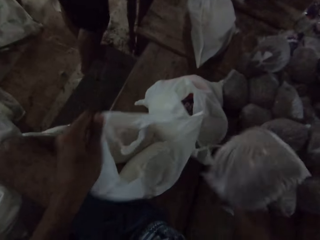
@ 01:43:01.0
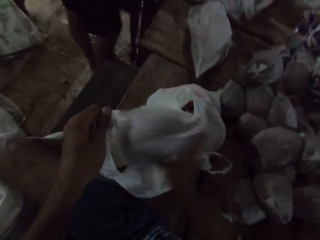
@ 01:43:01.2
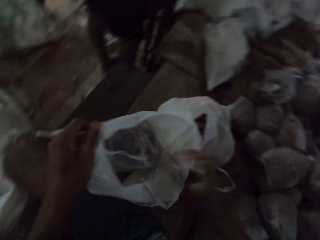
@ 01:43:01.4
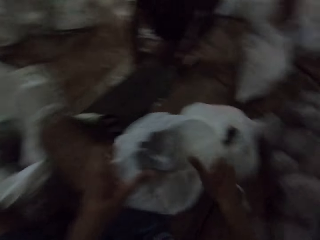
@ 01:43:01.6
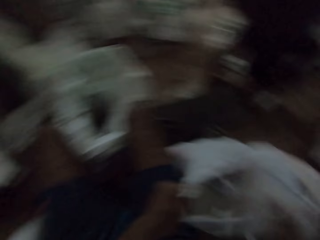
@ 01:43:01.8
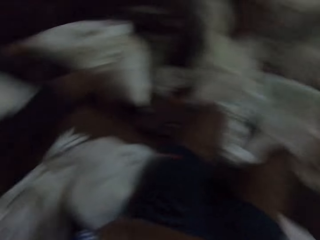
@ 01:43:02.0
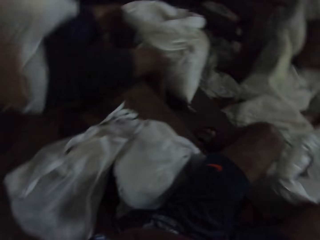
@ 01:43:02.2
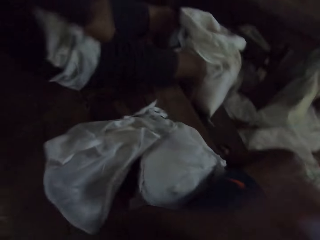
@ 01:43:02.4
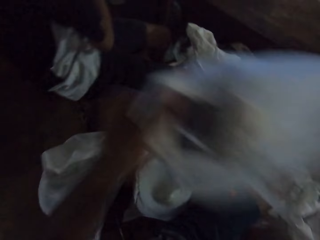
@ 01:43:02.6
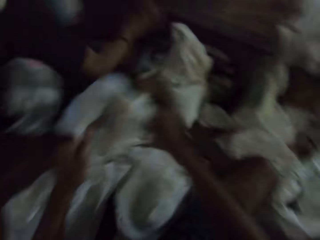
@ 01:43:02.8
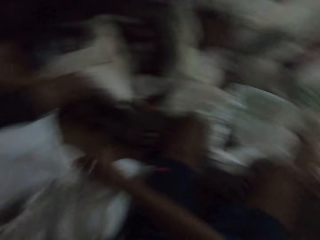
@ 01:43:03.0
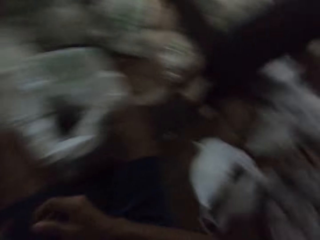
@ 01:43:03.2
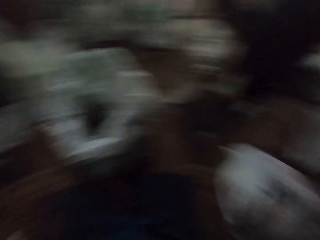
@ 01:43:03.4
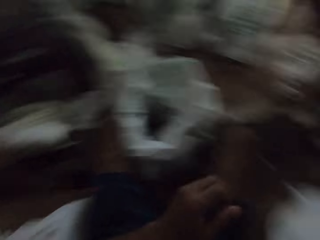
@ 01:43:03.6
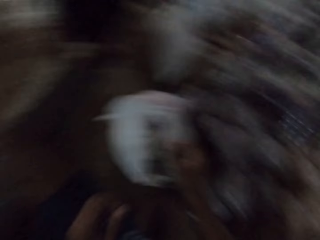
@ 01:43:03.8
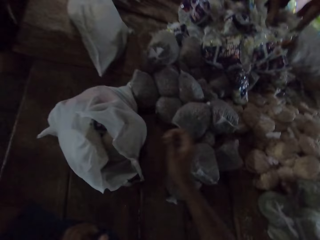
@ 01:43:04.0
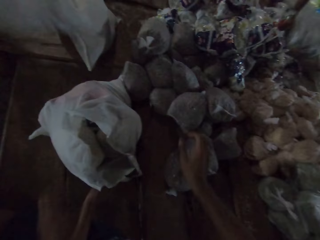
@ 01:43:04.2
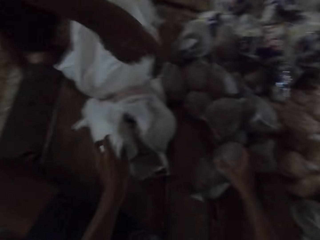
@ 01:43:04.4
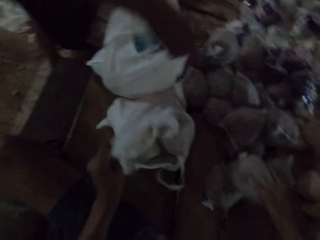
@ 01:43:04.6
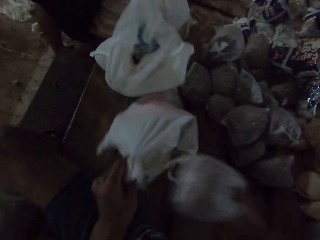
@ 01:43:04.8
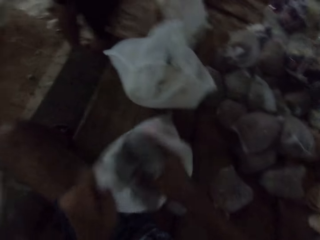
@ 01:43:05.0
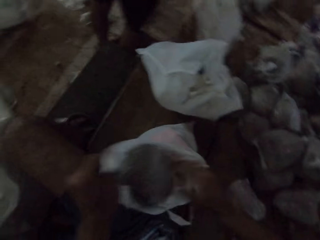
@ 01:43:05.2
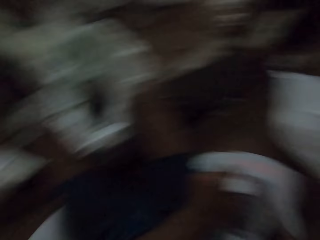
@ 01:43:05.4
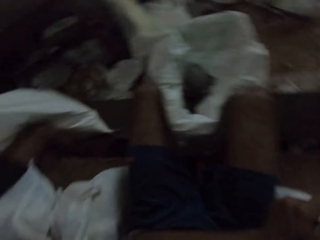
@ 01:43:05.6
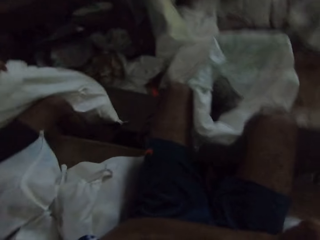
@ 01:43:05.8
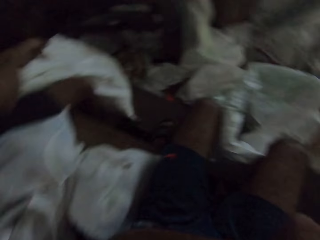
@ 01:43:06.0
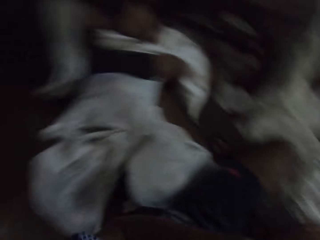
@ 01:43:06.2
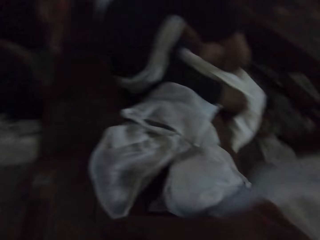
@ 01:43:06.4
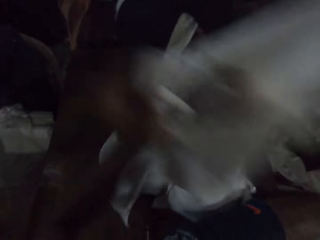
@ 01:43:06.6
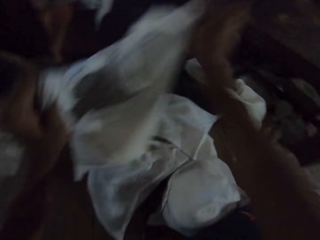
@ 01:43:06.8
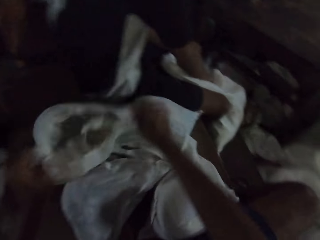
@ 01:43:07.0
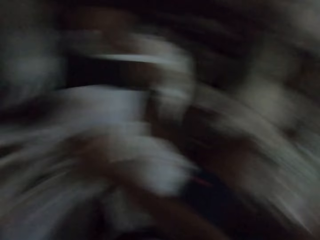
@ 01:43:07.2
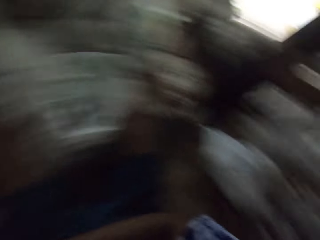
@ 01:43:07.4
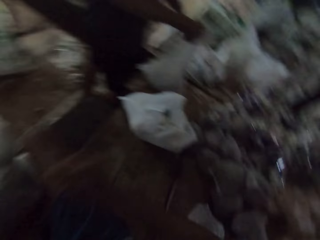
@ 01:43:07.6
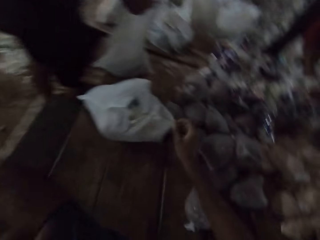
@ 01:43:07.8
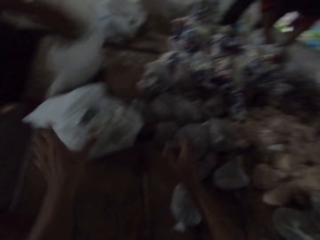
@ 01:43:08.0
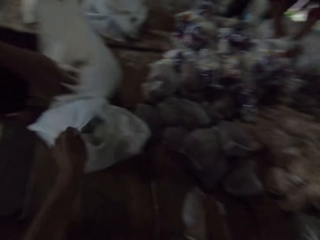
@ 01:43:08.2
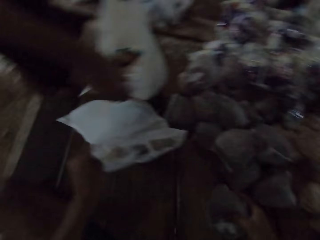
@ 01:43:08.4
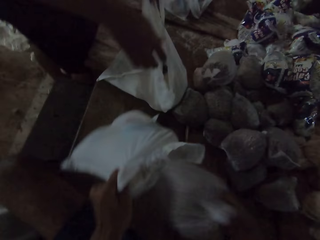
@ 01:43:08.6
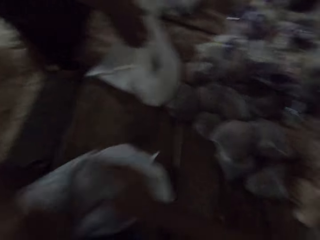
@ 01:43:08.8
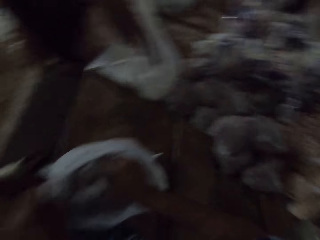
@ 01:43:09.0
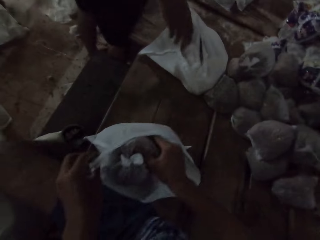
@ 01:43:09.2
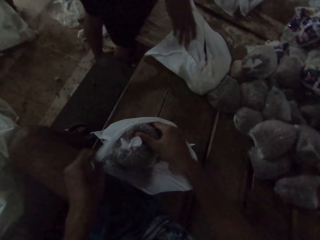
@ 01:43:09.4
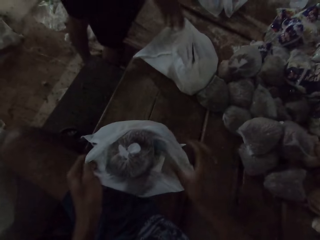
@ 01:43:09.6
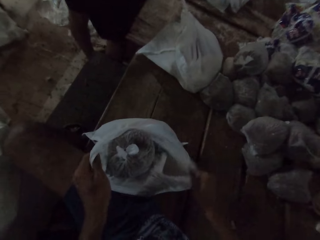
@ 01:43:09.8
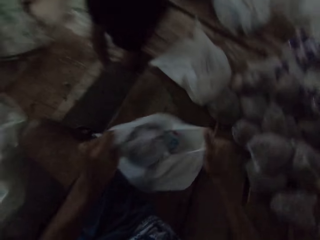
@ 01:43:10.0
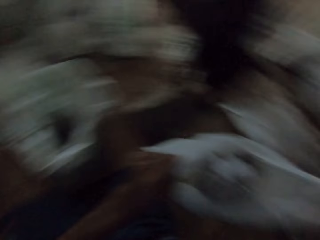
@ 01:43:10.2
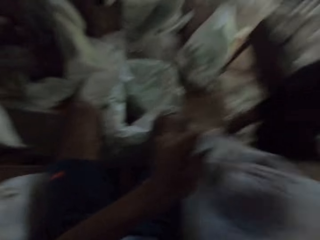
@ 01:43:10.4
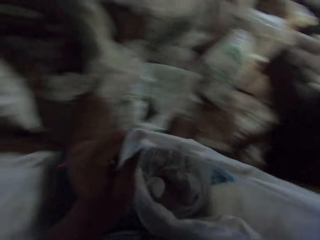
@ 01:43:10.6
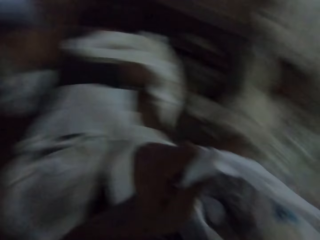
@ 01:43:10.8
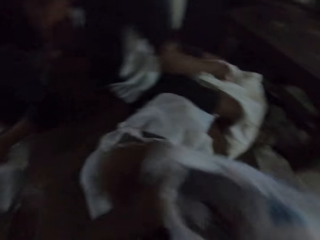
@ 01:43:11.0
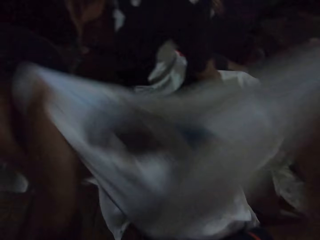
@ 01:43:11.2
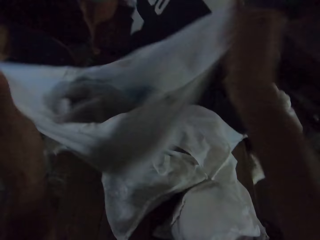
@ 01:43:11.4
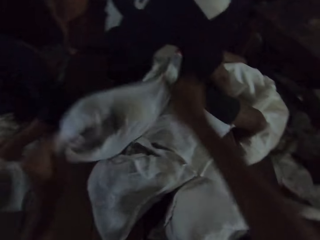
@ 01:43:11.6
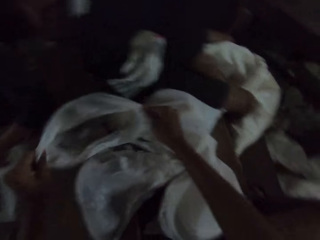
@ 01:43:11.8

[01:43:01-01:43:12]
The camera wearer picks a bag of sand from the table with his right hand. He drops the bag of sand into the plastic bag on the table with his right hand. He picks the plastic bag from the table with both hands. He drops the plastic bag on the table with both hands. A man drops a plastic bag on the table with both hands. The camera wearer holds a plastic bag on the table with his left hand. He picks a bag of sand from the table with his right hand. He drops the bag of sand into the plastic bag on the table with his right hand. He picks the plastic bag from the table with both hands. Another man holds the sack with both hands. The camera wearer drops the plastic bag on the table with both hands. He moves a plastic bag on the table with his left hand. The first man drops a plastic bag on the table with both hands. The camera wearer picks a bag of sand from the table with his right hand. He drops the bag of sand into the plastic bag on the table with his right hand. He picks the plastic bag from the table with both hands.

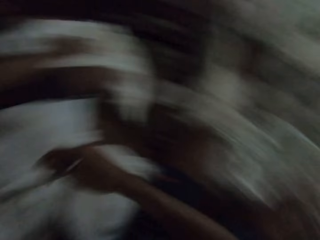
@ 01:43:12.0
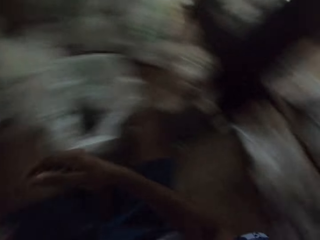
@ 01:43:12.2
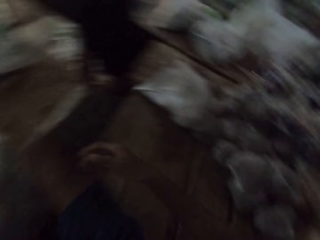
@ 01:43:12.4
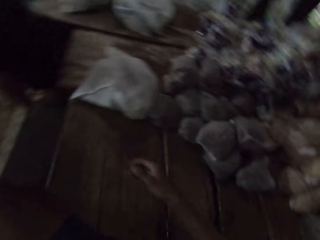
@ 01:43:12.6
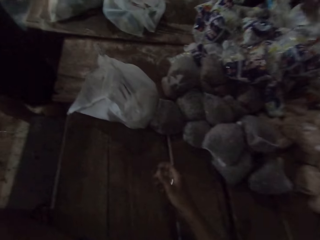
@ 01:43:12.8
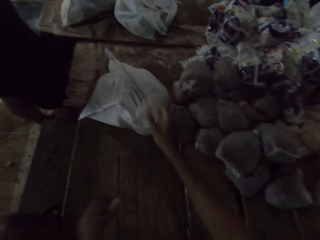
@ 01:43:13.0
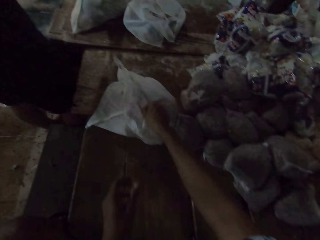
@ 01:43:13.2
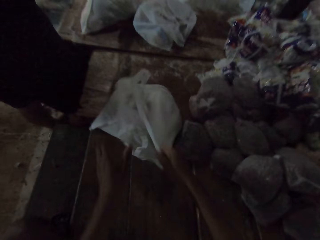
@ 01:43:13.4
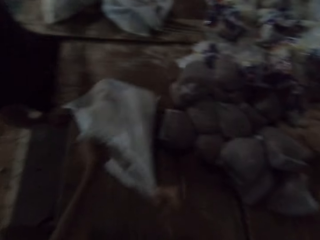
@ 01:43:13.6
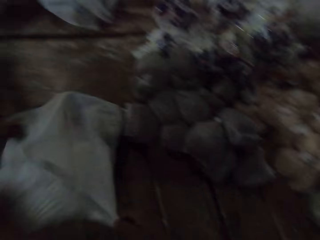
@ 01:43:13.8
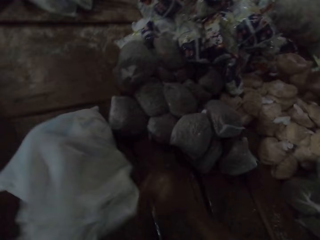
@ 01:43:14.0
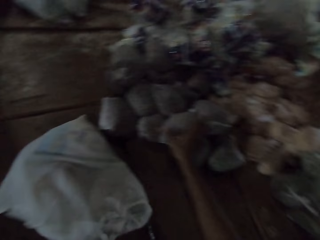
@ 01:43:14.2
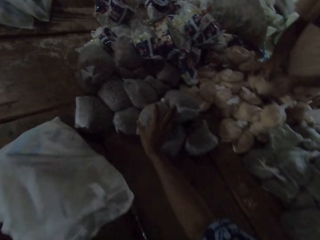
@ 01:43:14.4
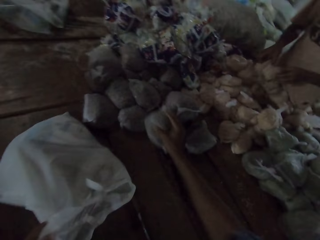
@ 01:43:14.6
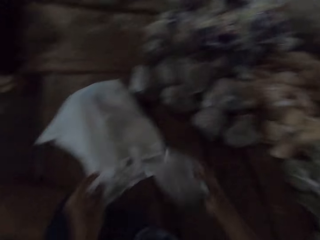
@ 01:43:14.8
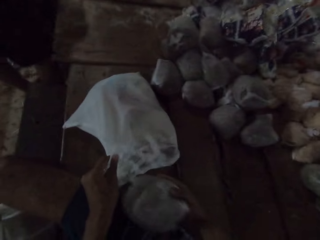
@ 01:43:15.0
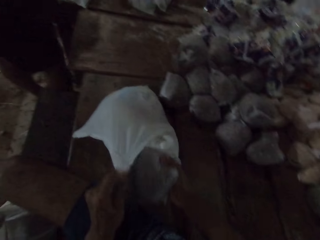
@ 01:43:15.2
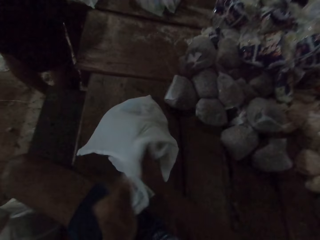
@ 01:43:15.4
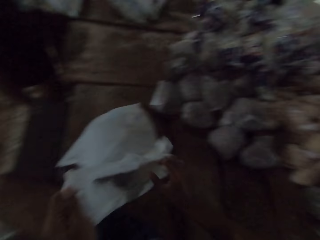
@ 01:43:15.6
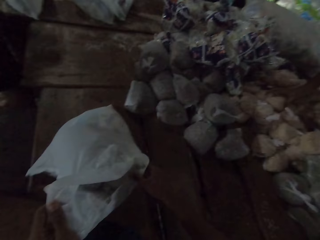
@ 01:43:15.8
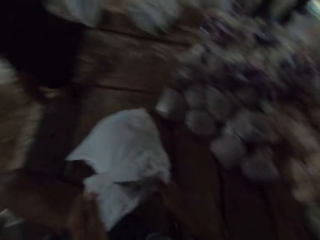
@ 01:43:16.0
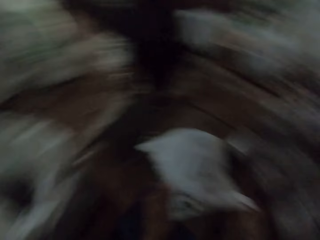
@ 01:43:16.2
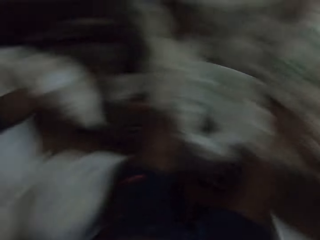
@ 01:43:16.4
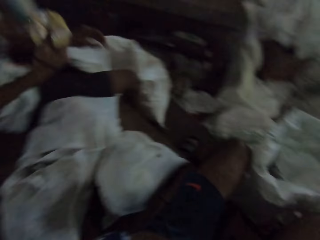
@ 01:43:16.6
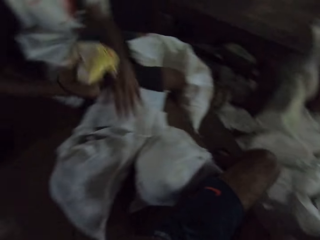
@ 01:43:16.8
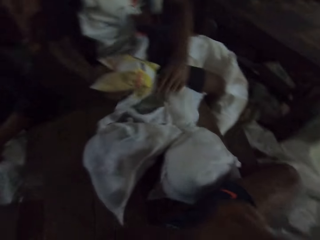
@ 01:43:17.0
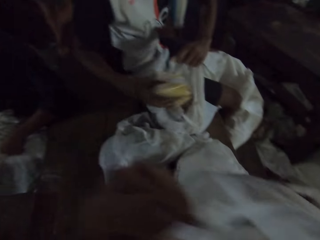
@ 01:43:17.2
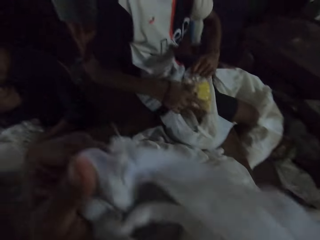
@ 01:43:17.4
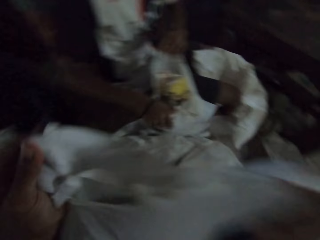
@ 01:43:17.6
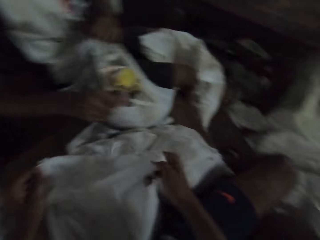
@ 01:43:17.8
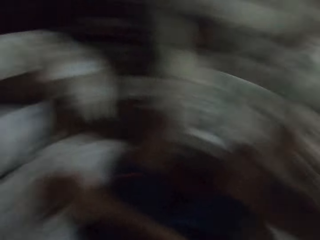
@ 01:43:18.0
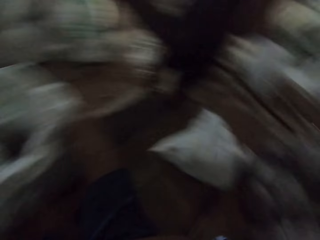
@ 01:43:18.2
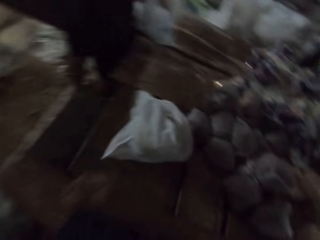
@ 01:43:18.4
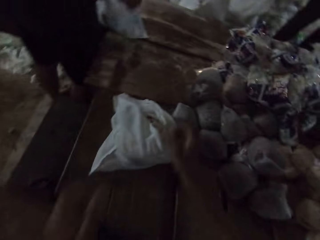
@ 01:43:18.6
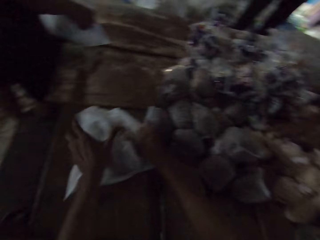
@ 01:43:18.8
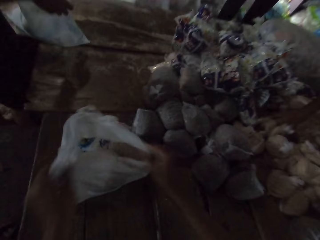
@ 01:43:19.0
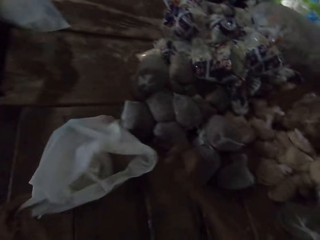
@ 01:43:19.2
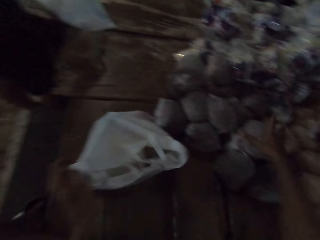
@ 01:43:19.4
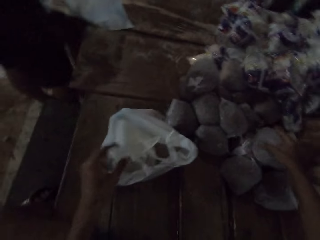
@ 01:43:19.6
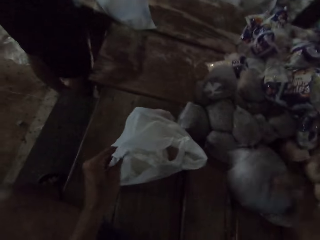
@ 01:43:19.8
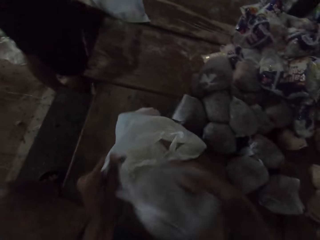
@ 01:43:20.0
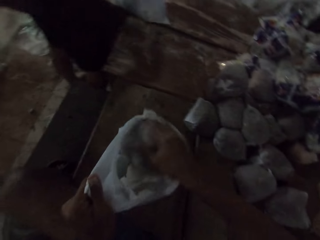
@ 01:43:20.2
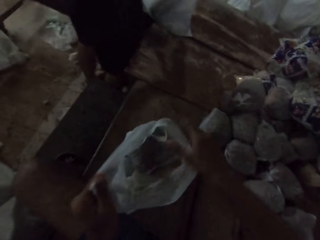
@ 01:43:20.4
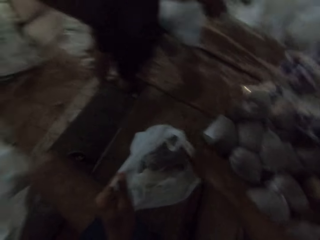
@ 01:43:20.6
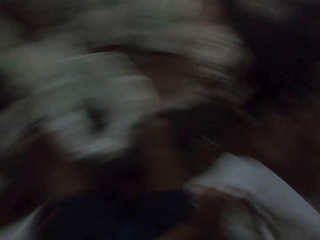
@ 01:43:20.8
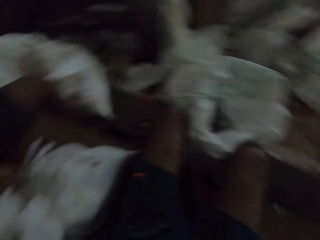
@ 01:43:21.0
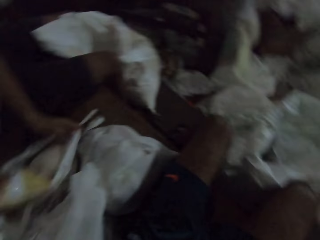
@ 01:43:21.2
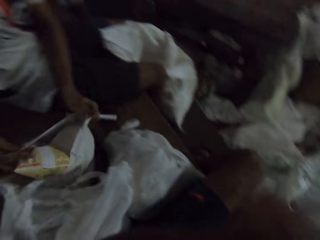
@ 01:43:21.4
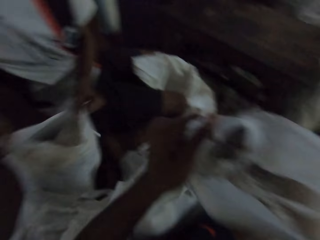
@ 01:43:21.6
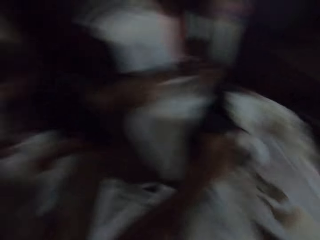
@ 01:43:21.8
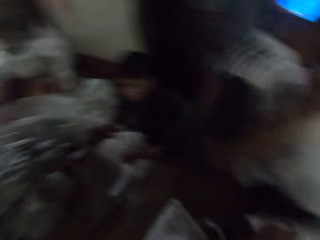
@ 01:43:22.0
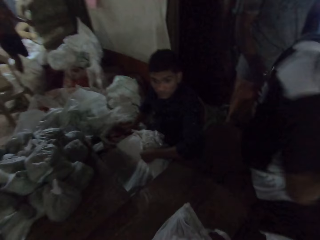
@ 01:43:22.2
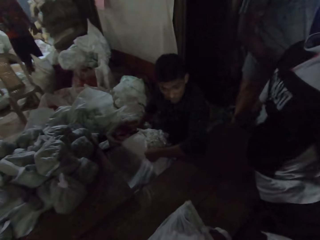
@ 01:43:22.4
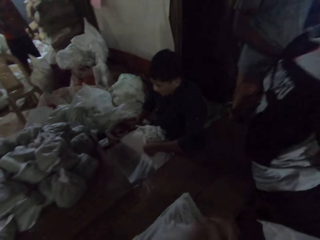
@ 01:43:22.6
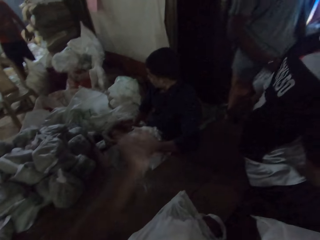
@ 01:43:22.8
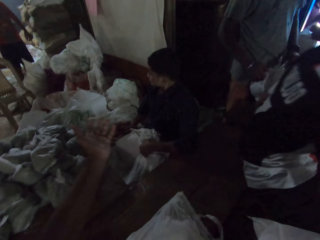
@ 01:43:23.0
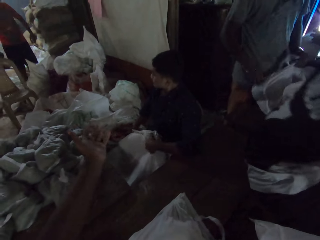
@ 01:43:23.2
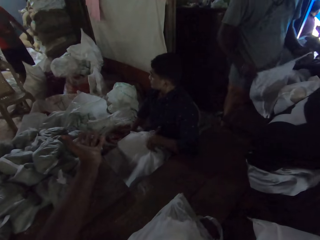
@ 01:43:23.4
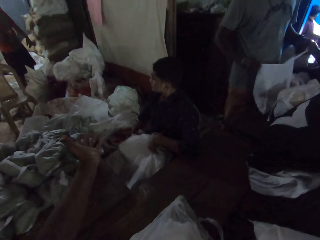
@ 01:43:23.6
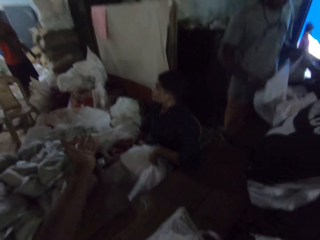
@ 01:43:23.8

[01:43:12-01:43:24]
The camera wearer drops the plastic bag on the table with both hands. He moves a plastic bag on the table with both hands. He picks a bag of sand from the table with his right hand. He drops the bag of sand into the plastic bag on the table with his right hand. He picks the plastic bag from the table with both hands. A man holds a bag of chips in his right hand. The man opens the plastic bag with his left hand and drops the bag of chips into the plastic bag with his right hand. The camera wearer drops the plastic bag on the table with both hands. The man picks the plastic bag from the table with both hands. The camera wearer holds a plastic bag on the table with both hands. He picks a bag of sand from the table with his right hand. He drops the bag of sand into the plastic bag on the table with his right hand. He picks the plastic bag from the table with both hands. The man picks the plastic bag from the table with both hands. The camera wearer drops the plastic bag on the table with both hands.
